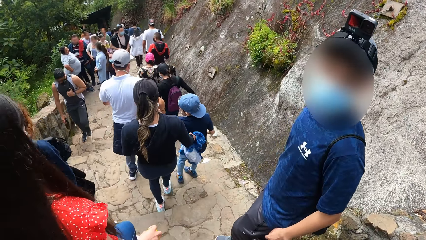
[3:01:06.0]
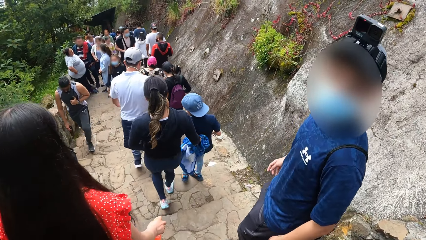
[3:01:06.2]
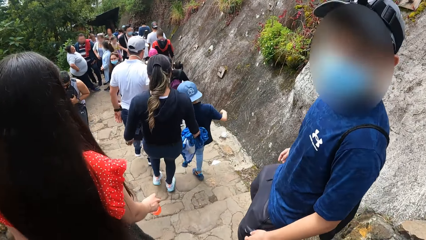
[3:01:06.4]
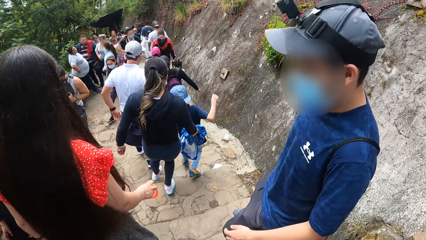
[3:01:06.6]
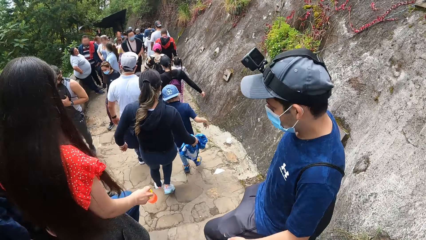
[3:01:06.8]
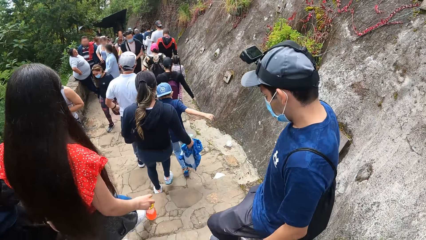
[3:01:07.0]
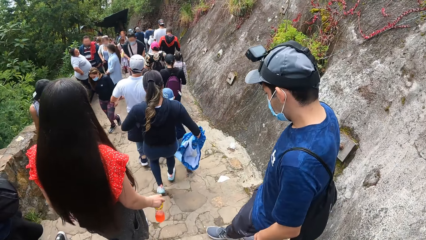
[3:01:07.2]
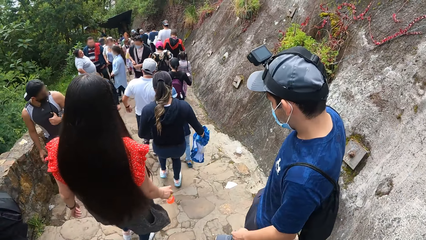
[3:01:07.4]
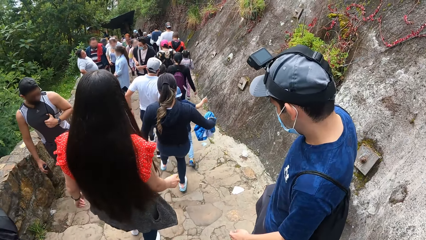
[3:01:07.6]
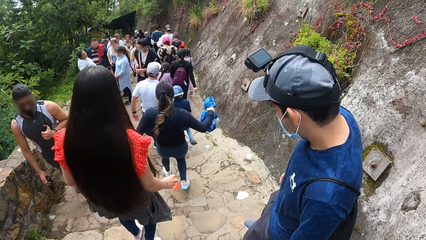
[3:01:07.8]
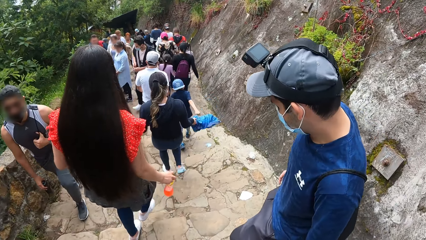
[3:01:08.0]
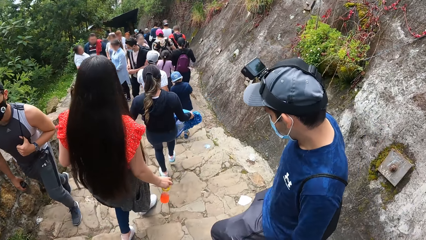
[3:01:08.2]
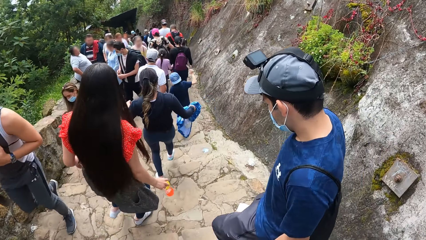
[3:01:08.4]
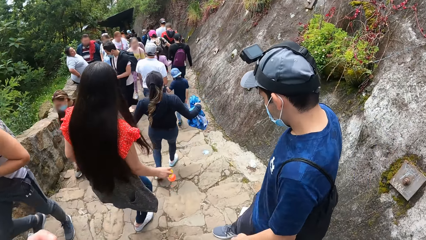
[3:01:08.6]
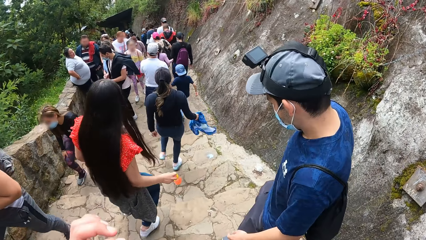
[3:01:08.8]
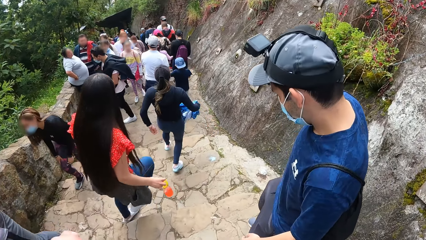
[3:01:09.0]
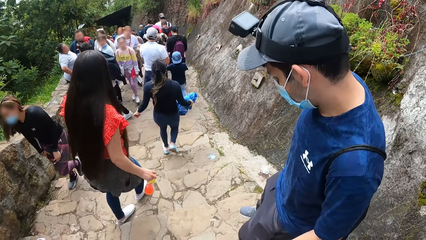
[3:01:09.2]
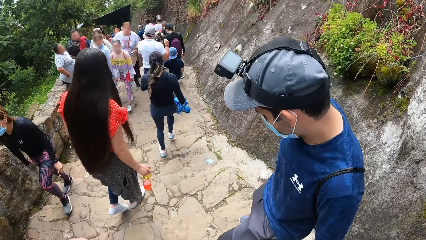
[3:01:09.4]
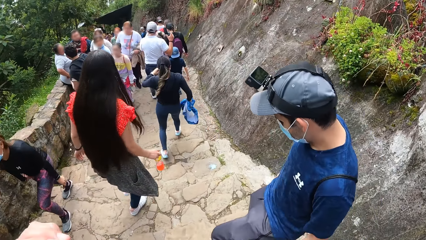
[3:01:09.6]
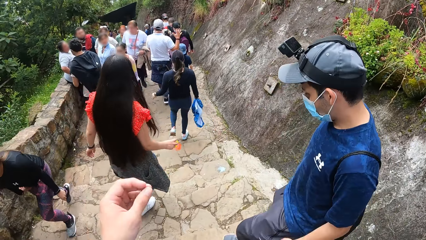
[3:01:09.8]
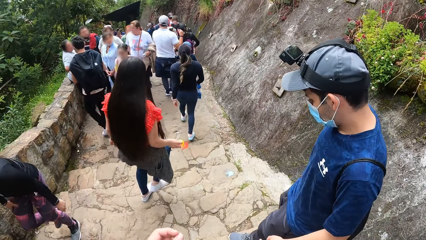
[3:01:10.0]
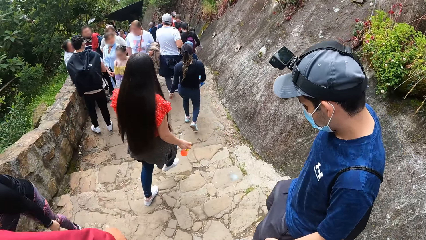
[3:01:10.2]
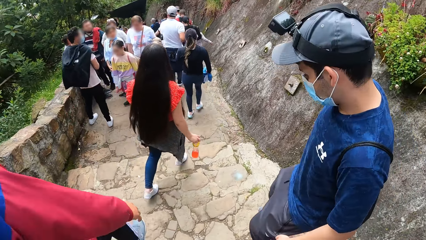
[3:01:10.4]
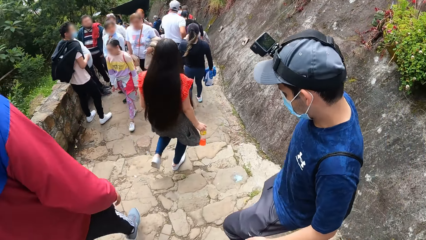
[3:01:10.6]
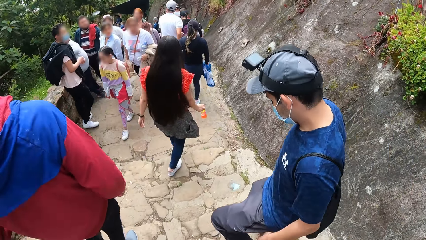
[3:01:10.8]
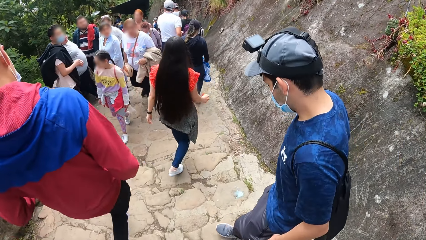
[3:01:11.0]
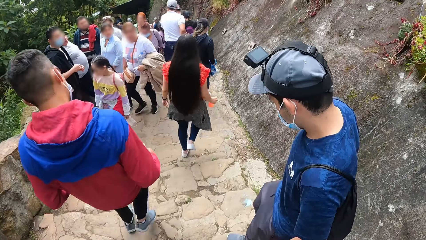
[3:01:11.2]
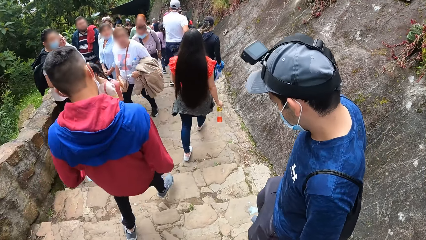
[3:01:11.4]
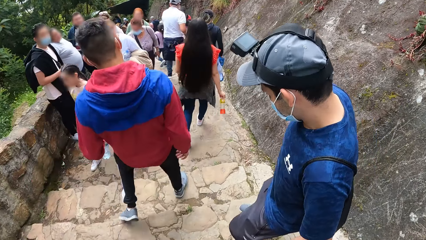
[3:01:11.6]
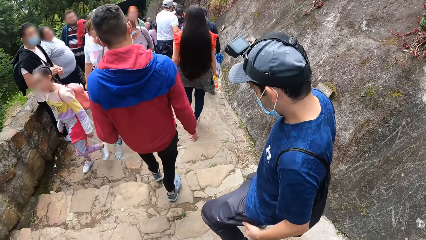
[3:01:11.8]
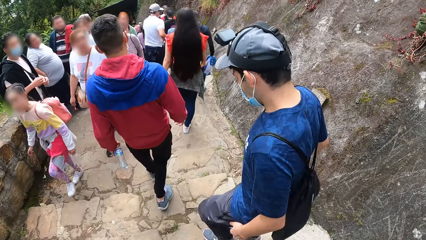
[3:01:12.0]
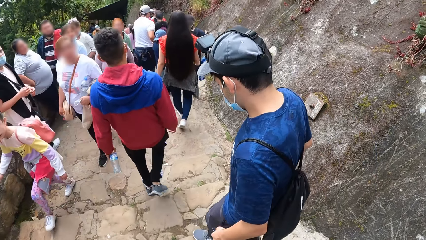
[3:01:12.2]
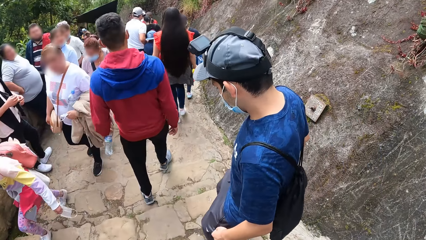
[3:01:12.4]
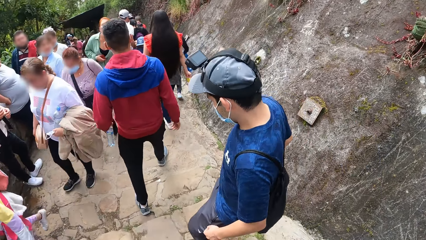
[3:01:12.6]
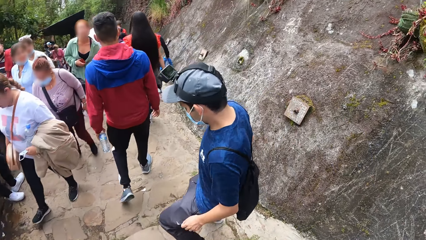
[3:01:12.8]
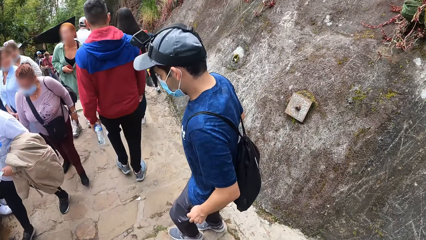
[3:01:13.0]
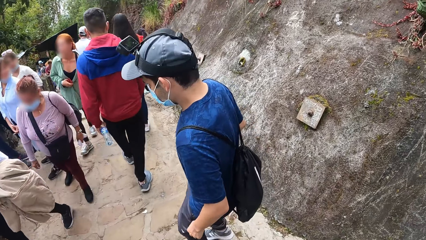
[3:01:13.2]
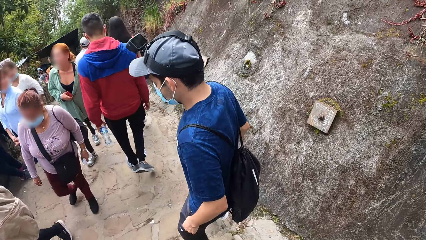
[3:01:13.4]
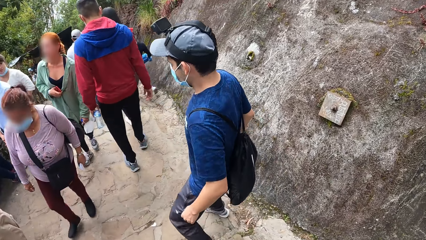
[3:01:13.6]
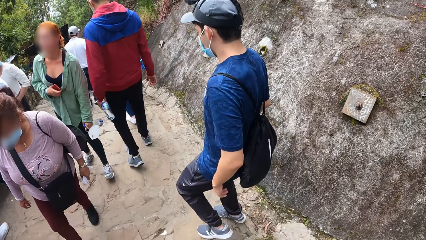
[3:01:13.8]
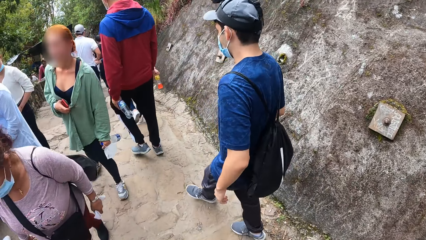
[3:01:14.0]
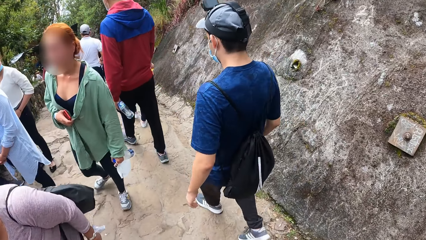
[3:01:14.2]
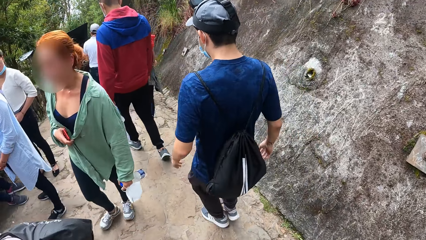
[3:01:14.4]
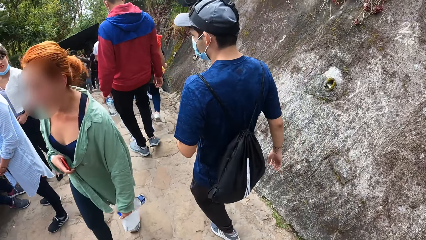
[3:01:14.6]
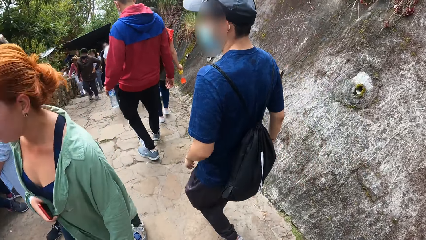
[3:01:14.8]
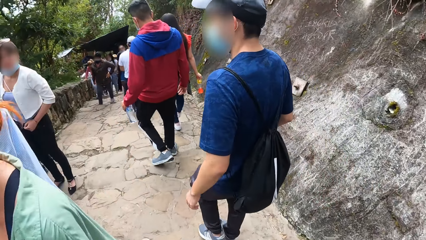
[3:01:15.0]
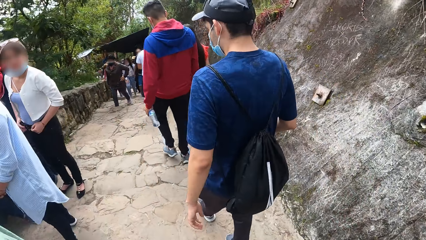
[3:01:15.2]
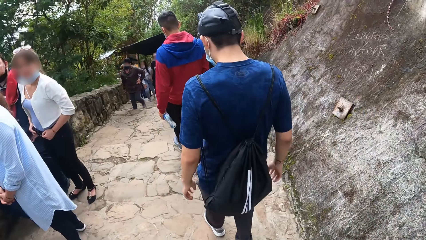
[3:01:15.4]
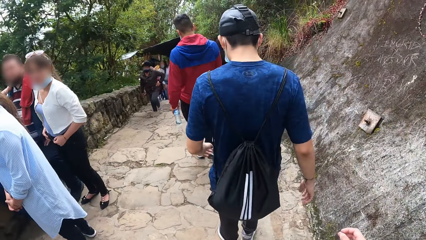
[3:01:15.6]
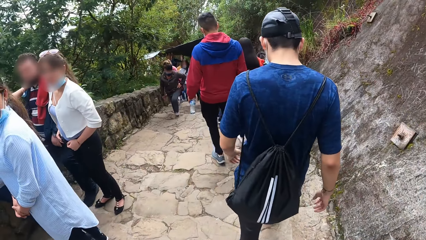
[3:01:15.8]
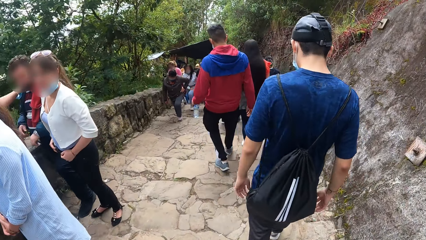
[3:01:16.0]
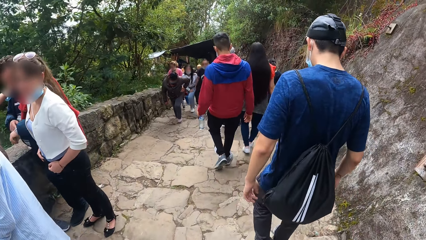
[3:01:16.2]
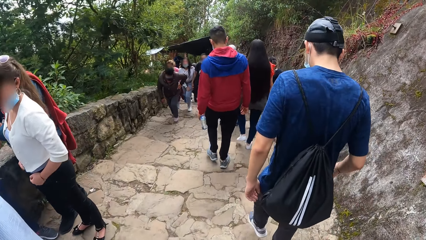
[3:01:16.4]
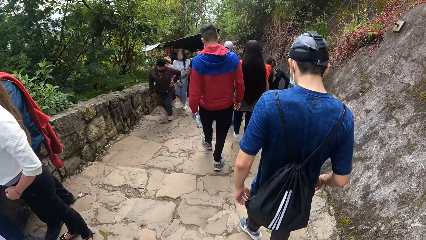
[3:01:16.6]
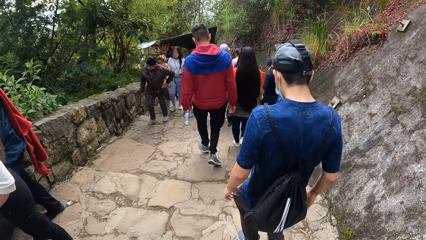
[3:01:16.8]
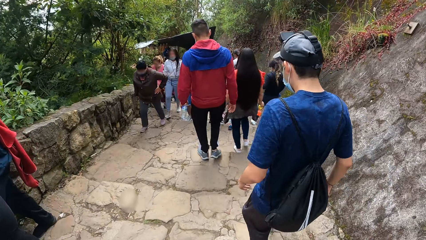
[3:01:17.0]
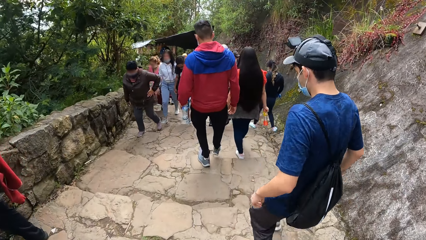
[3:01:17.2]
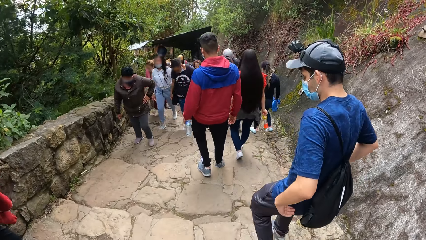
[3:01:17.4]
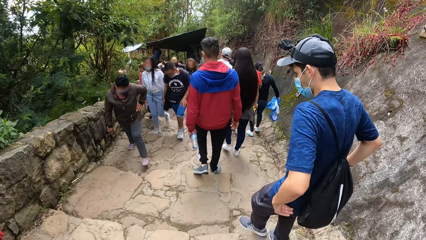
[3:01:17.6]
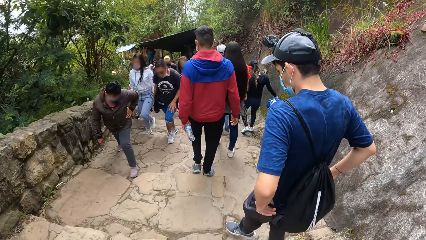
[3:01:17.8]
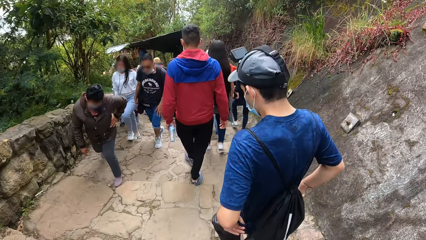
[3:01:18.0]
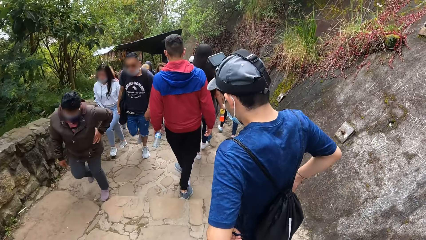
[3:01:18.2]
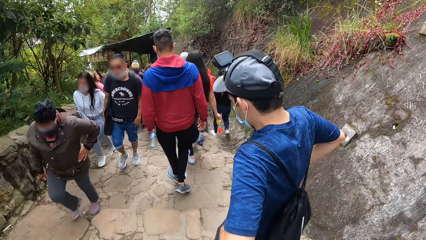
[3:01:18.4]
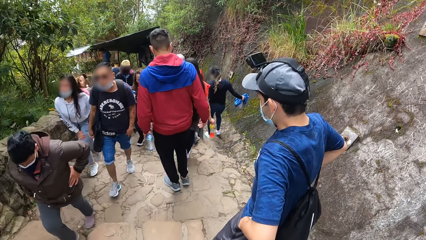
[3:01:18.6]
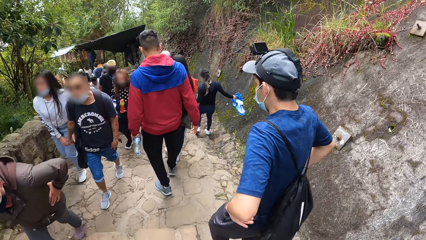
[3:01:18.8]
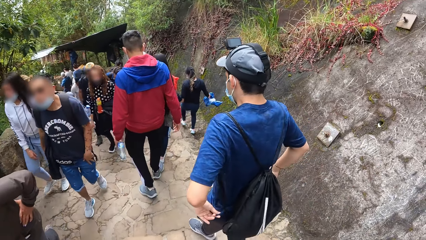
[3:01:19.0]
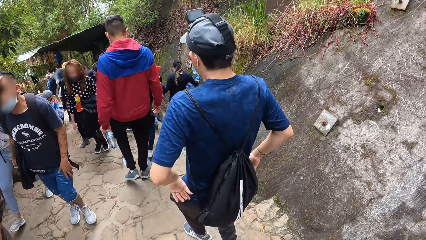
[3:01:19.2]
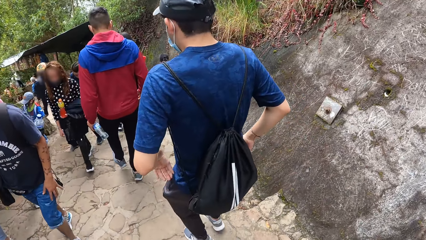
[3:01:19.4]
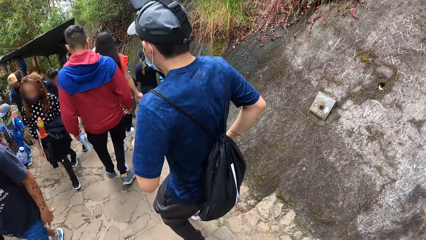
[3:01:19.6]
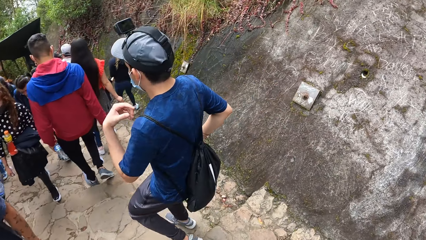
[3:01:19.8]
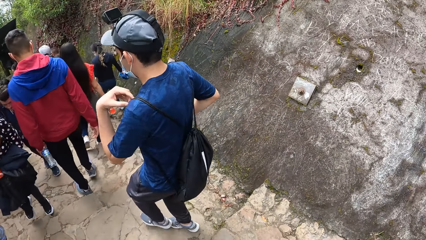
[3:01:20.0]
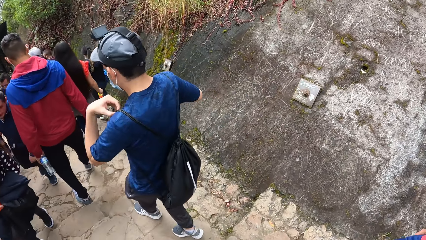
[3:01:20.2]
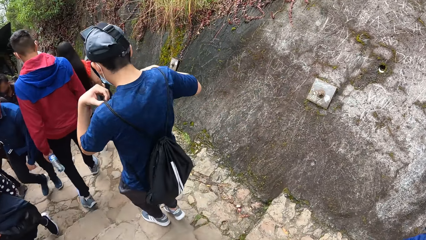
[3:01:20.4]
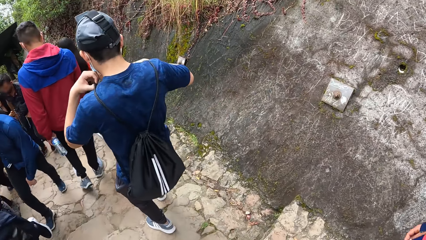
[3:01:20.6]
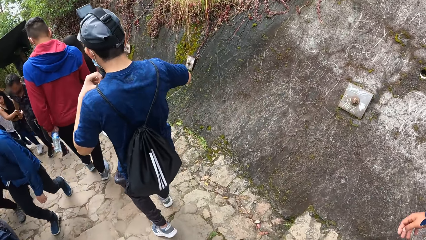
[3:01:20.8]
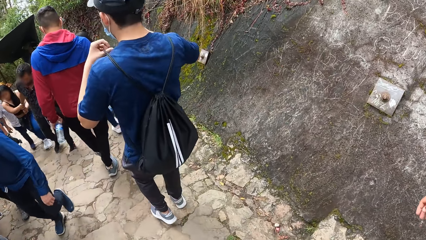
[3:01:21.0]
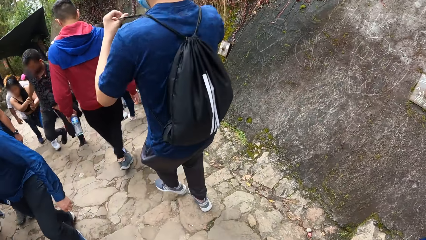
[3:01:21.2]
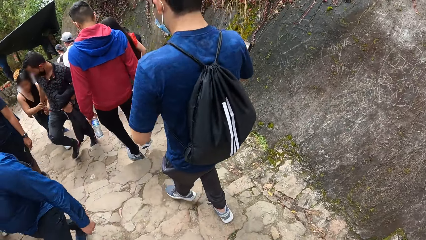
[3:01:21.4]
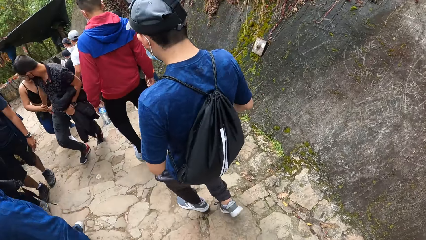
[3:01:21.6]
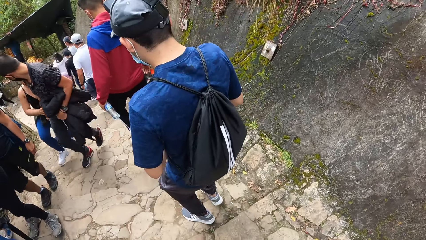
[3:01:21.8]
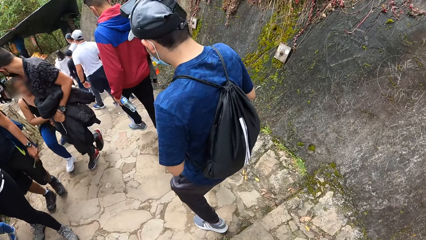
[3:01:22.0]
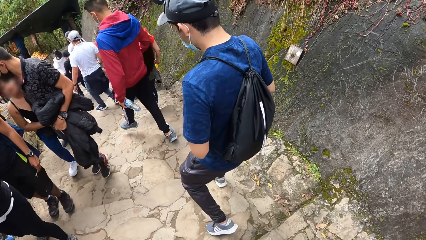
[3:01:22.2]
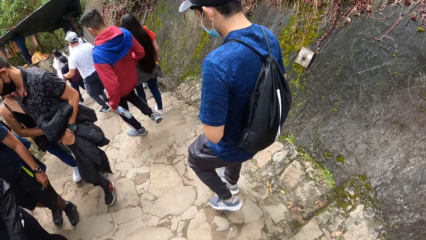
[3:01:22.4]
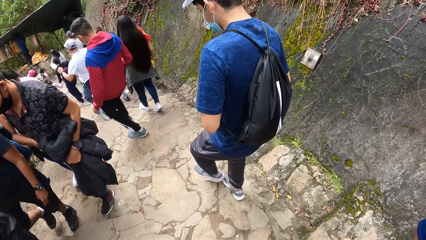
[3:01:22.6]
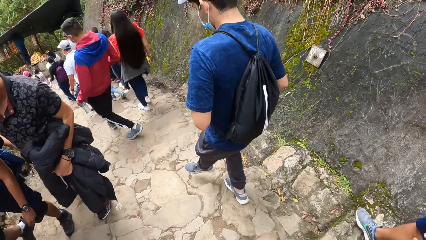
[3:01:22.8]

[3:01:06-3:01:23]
The man pulls up his pants with both hands. He pulls his bag with both hands. The camera wearer looks around.
